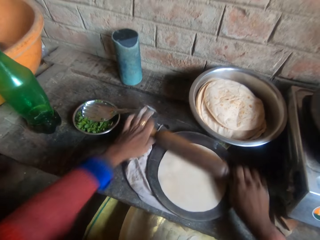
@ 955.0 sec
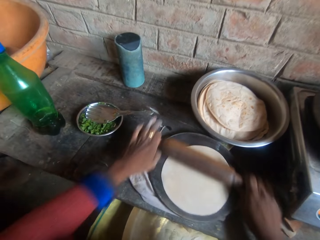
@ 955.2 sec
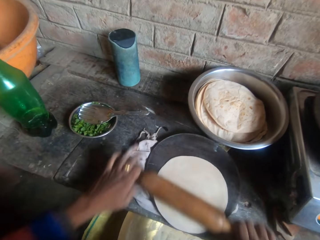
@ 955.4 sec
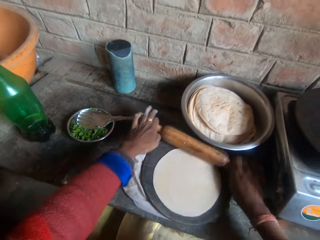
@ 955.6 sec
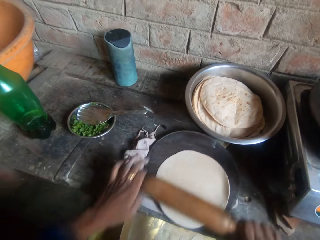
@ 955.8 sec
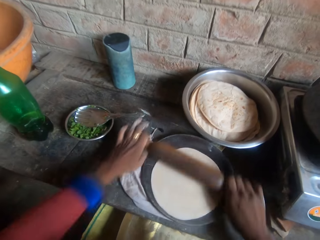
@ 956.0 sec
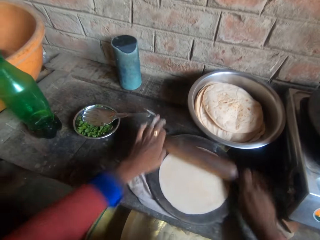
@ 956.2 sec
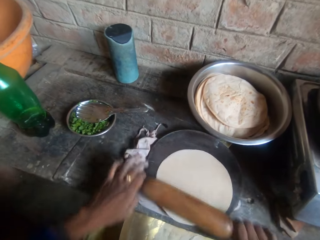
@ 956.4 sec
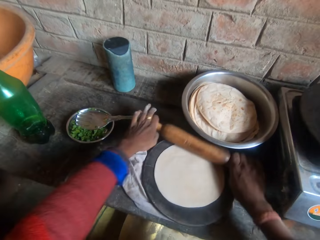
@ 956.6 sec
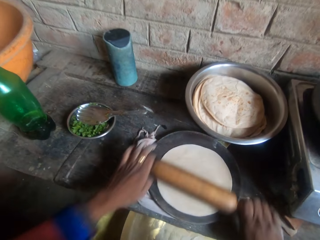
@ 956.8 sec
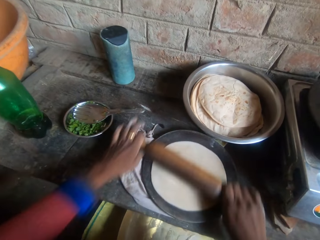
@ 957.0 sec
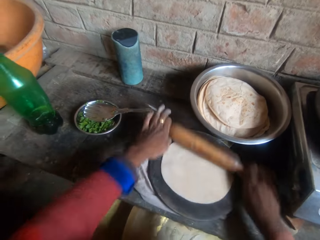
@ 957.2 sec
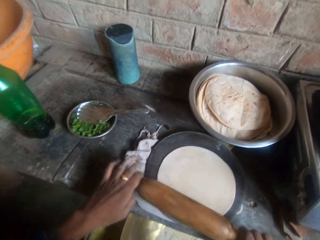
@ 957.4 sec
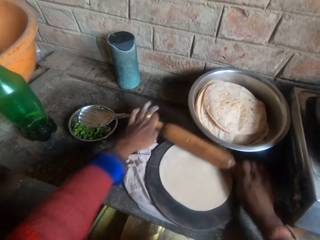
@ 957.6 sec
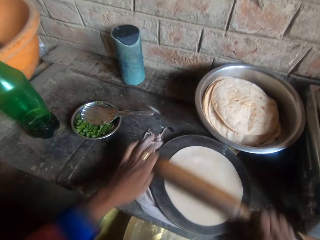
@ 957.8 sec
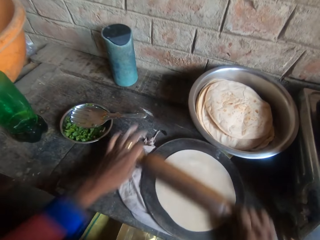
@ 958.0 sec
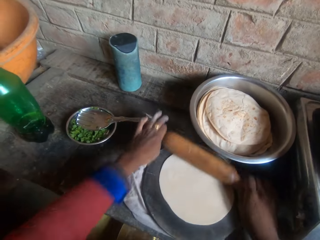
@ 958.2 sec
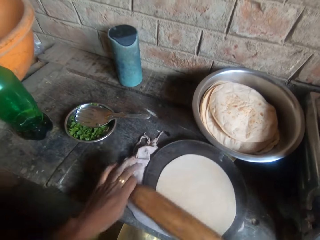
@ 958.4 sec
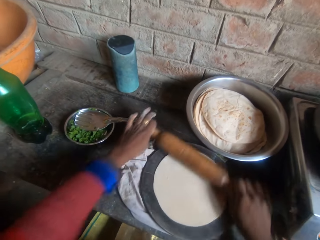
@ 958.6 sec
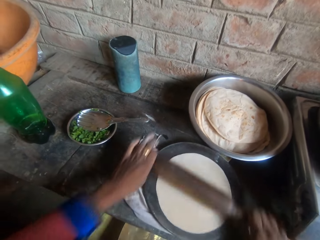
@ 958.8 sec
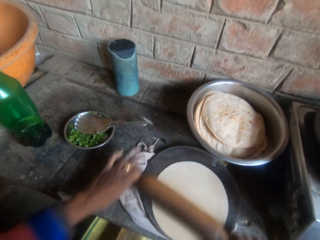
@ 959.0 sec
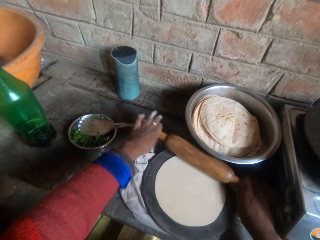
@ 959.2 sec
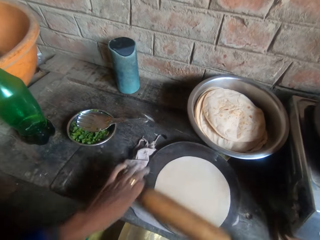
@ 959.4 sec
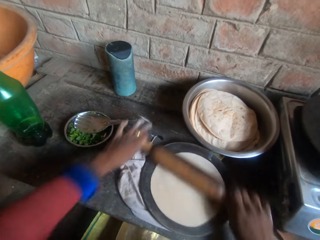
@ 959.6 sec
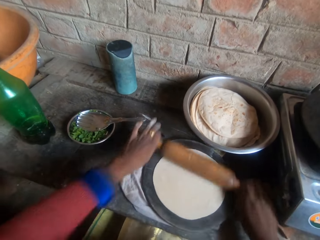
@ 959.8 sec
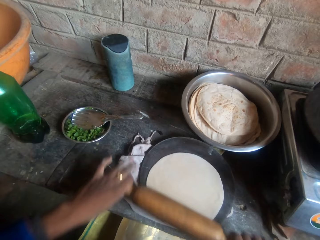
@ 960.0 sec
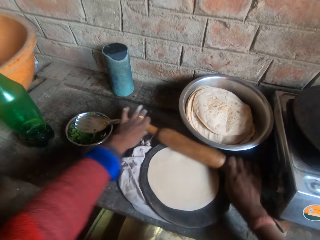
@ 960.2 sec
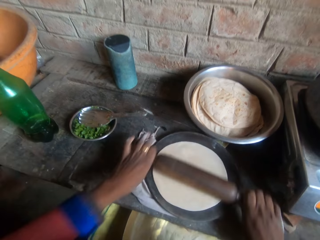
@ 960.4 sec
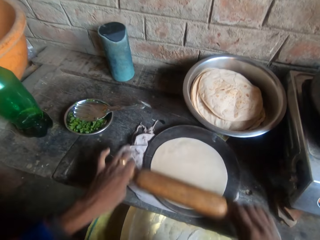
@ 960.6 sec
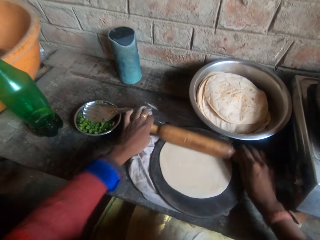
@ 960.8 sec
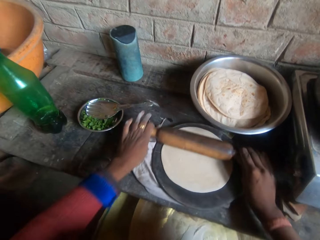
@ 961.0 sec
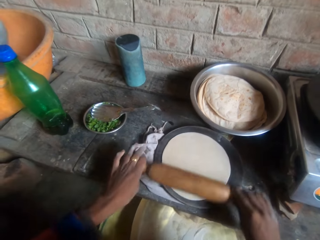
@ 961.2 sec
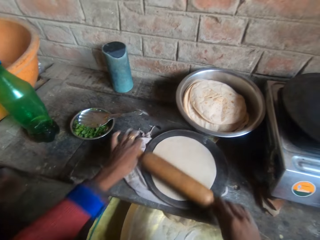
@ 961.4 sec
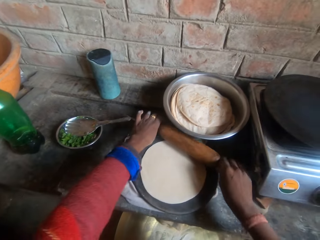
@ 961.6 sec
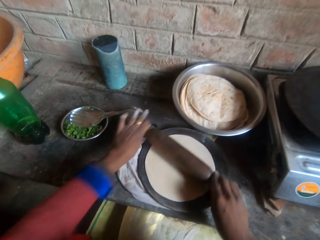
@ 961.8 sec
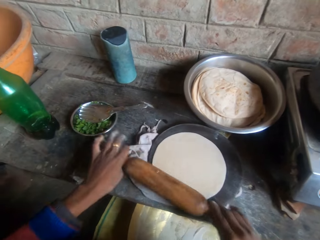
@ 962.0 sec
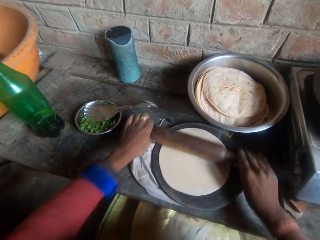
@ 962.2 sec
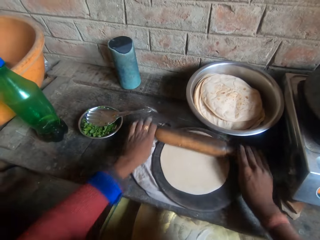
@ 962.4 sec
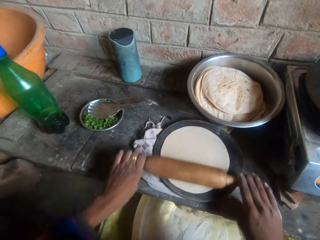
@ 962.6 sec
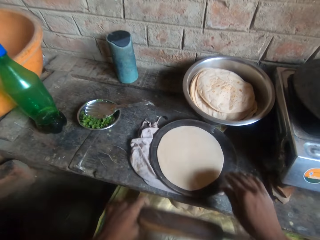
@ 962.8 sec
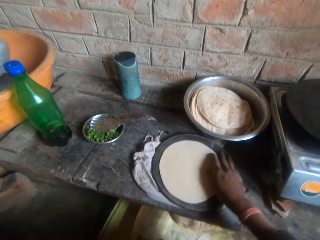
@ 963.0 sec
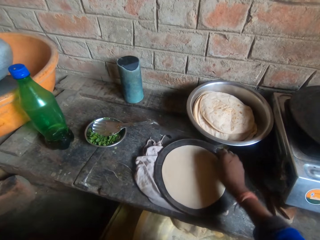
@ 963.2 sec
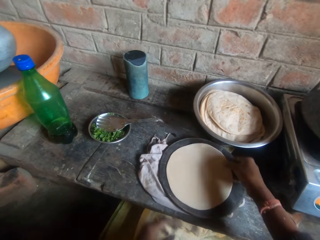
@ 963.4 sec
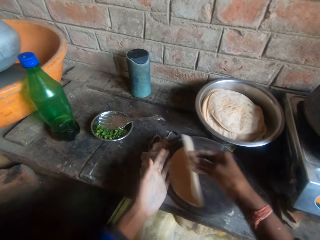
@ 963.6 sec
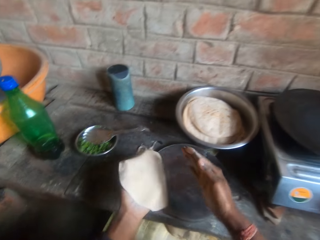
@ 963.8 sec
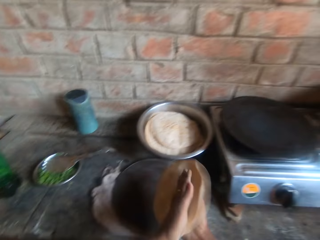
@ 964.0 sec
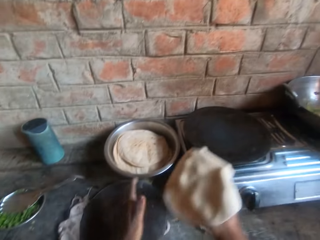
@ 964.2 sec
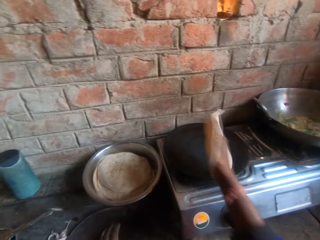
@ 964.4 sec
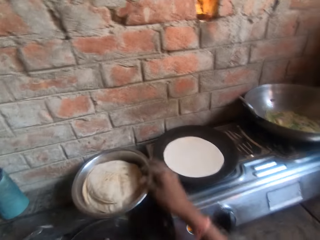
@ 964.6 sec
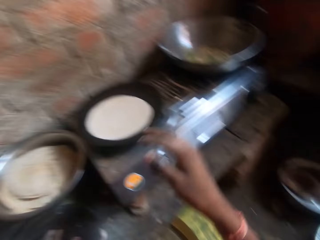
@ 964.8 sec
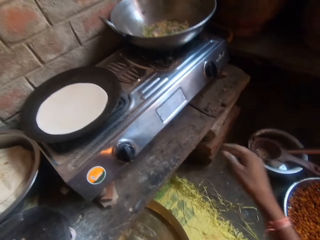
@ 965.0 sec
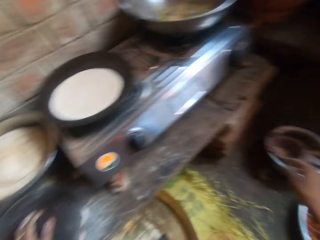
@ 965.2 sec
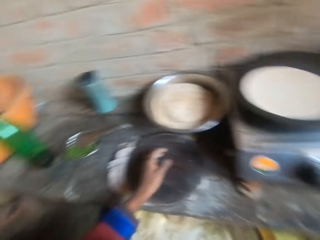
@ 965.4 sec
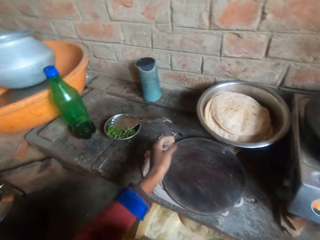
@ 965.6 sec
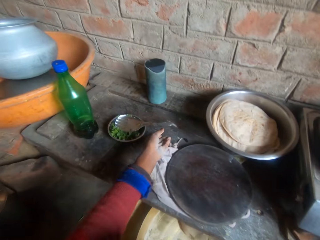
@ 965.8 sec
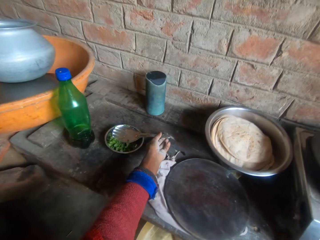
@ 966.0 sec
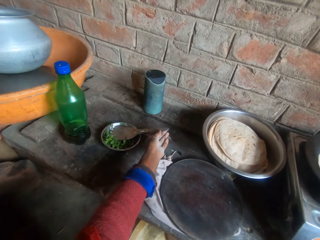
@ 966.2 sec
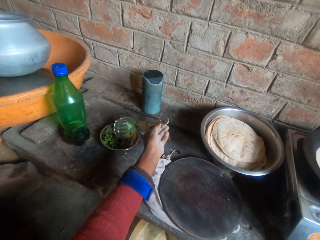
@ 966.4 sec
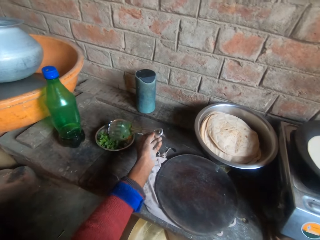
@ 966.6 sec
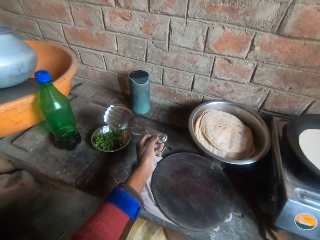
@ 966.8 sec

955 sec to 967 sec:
The camera wearer puts down a rolling pin in a tray. They pick up flat bread from a round wooden pan and put the flat bread on a flat pan.

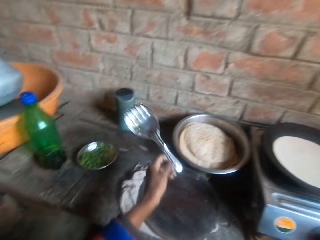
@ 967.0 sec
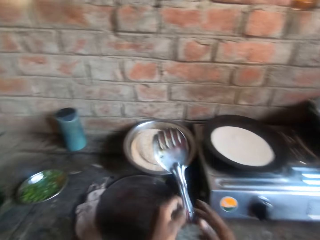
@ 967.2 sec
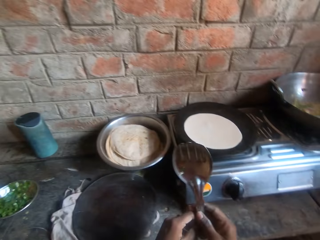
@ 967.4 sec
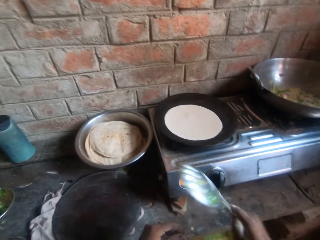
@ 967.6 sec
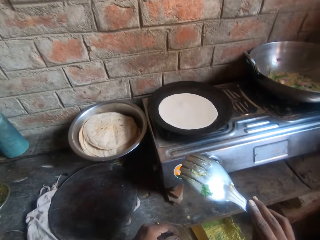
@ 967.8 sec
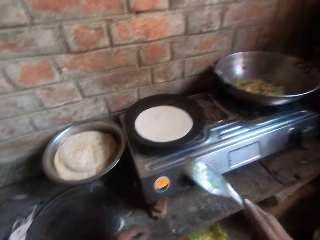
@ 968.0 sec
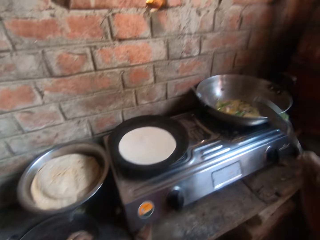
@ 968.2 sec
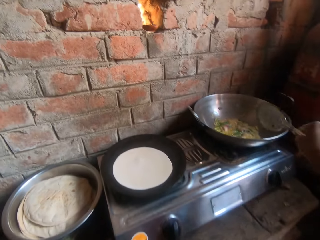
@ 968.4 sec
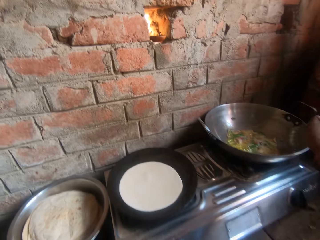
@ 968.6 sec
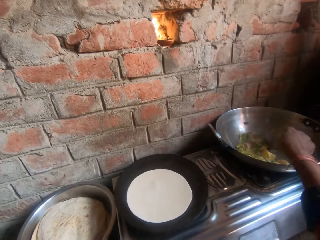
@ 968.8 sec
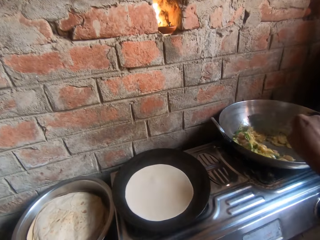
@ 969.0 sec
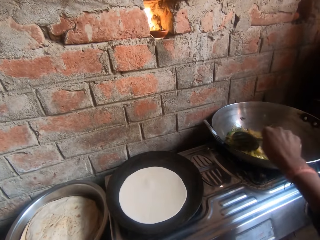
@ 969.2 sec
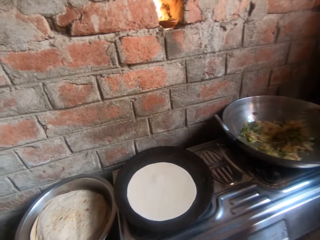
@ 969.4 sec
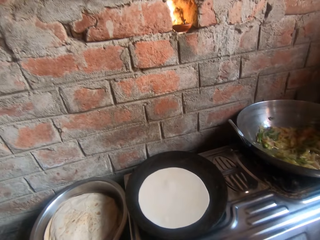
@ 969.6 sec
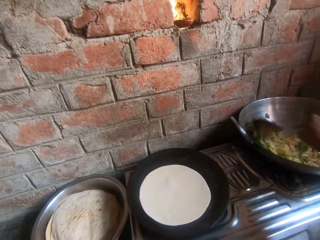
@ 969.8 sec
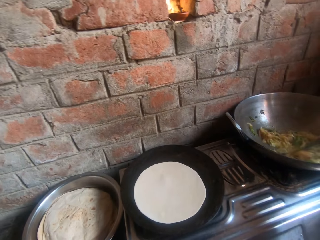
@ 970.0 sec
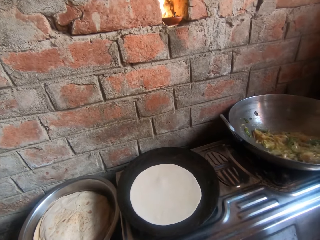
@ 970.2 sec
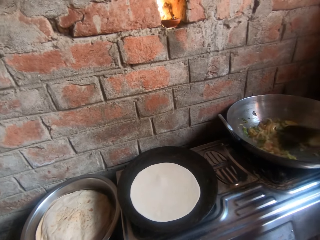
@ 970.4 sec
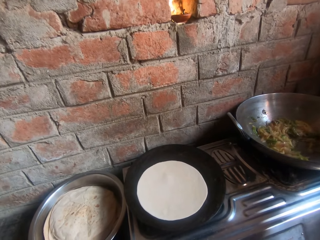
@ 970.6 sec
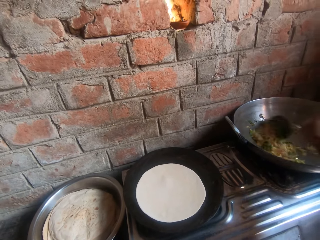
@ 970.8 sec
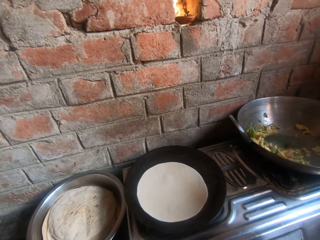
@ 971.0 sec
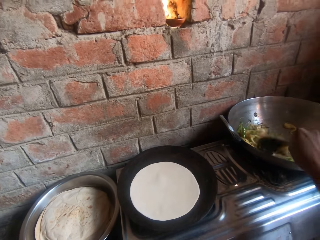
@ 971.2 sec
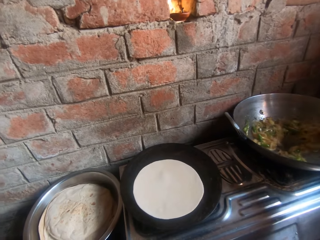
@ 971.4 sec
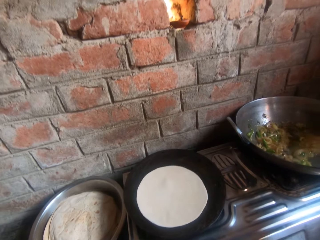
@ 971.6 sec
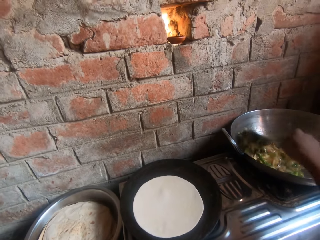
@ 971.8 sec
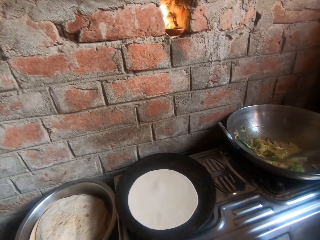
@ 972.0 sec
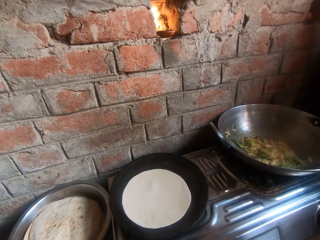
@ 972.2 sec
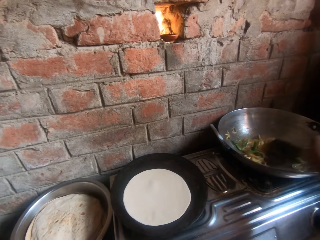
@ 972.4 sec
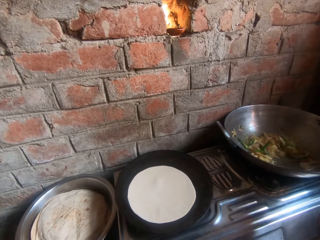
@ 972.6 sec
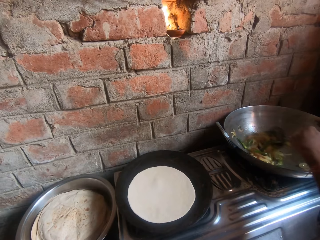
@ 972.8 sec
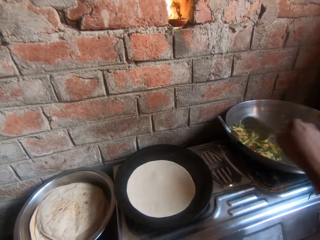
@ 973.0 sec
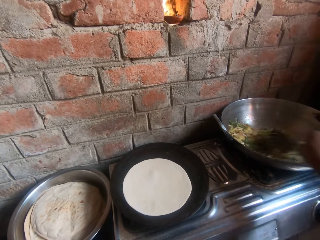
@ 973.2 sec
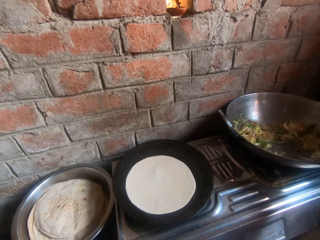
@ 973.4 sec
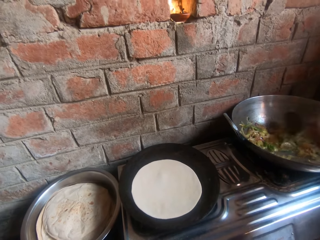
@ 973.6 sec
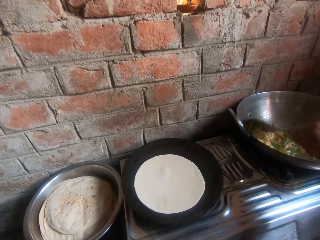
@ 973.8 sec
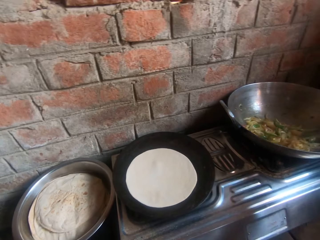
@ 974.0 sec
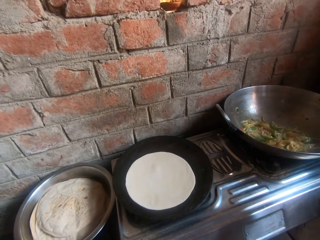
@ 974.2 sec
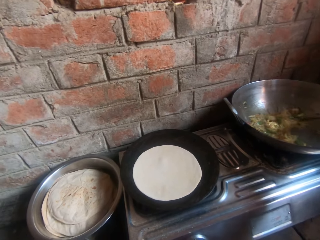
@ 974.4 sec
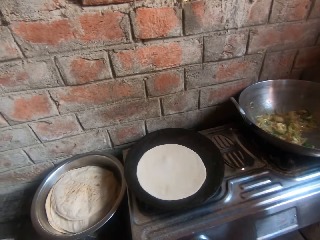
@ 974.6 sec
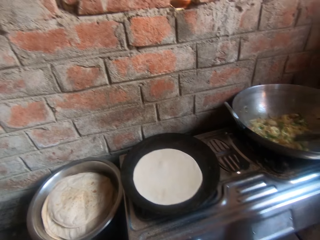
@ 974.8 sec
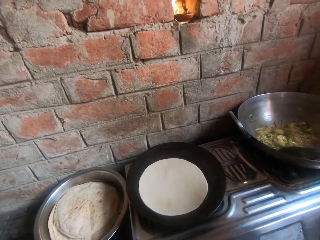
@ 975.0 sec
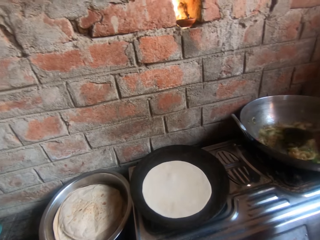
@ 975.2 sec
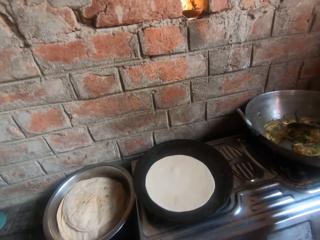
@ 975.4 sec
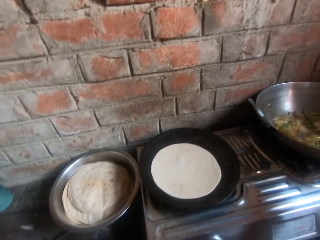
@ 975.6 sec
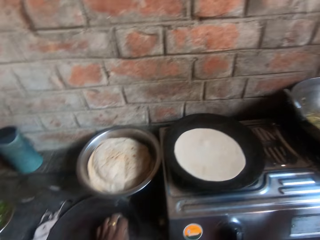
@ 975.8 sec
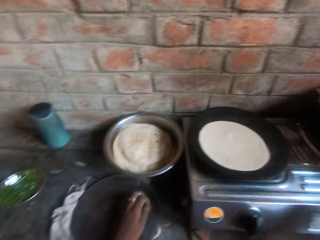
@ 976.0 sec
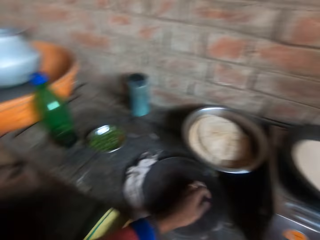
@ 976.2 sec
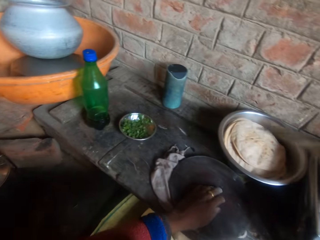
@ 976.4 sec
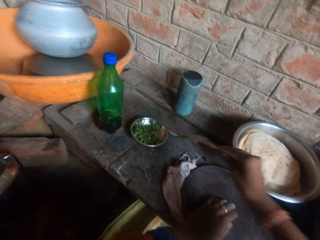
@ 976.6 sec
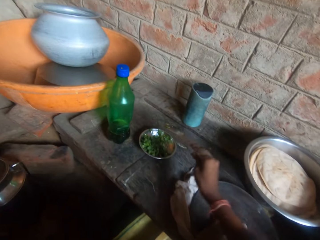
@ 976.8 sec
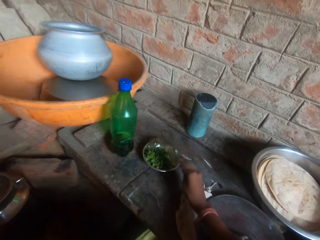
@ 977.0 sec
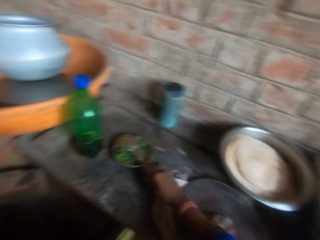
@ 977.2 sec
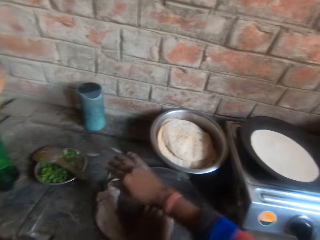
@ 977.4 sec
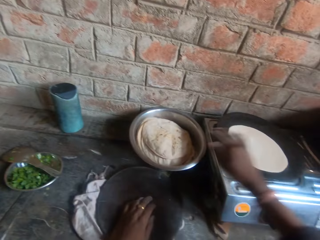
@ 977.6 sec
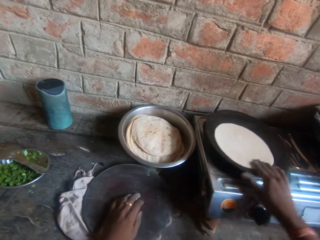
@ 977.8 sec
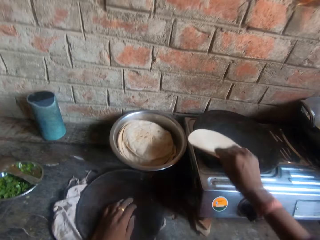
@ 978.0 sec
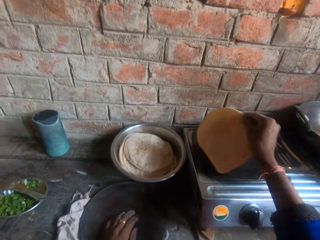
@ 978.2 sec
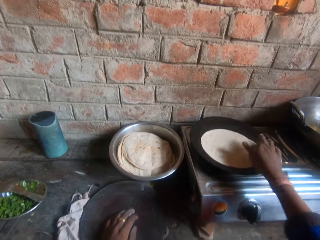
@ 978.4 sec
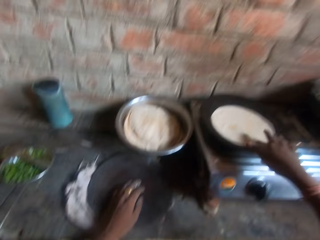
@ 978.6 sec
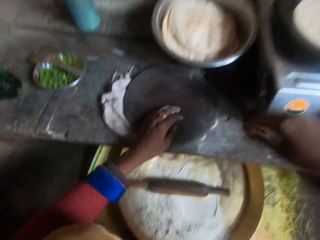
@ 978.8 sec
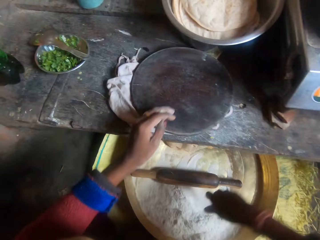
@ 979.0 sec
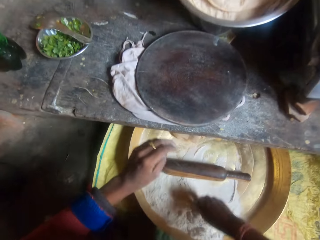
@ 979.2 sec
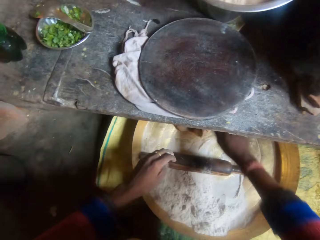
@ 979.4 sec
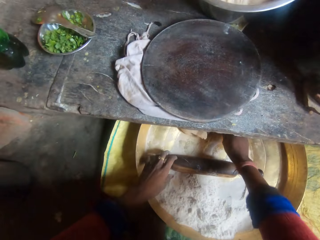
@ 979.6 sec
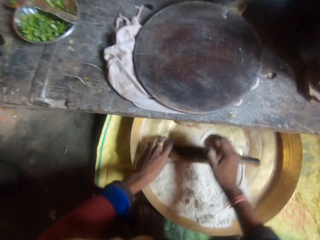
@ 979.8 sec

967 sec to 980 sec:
The camera wearer picks up a spatula from a bowl on the table. They stir vegetables in a pan on the cooker with the spatula. They put down the spatula in the bowl on the table. They flip a flat bread on a flat pan.
